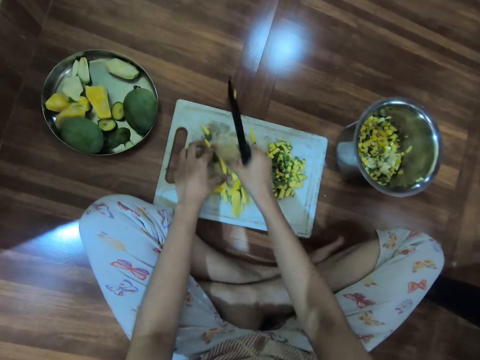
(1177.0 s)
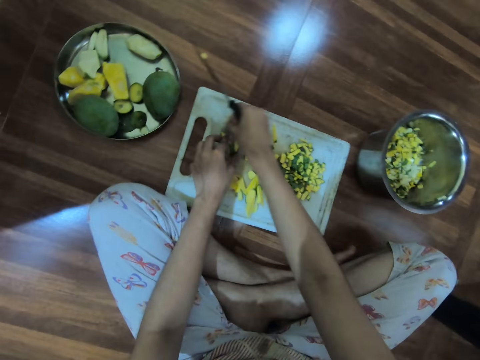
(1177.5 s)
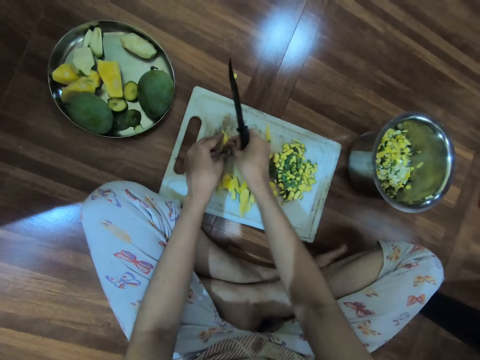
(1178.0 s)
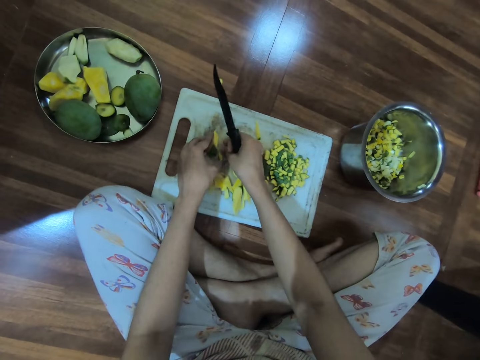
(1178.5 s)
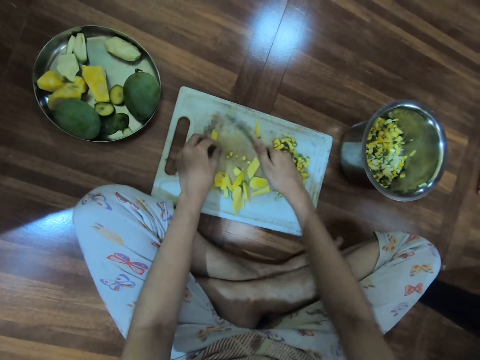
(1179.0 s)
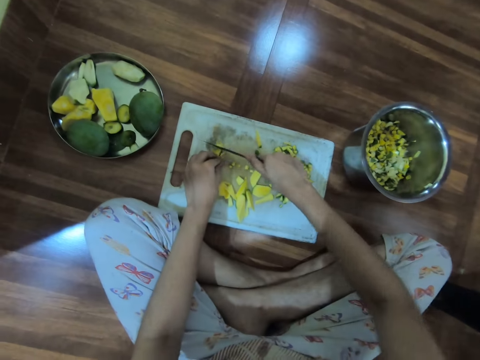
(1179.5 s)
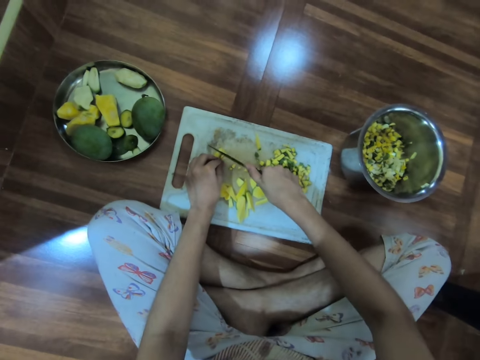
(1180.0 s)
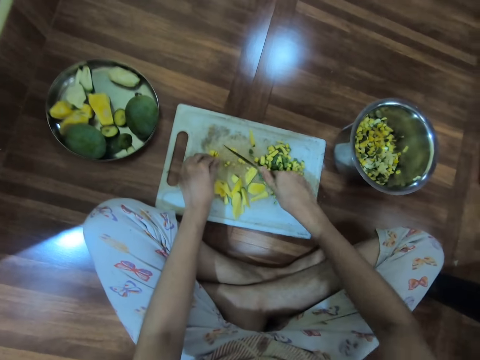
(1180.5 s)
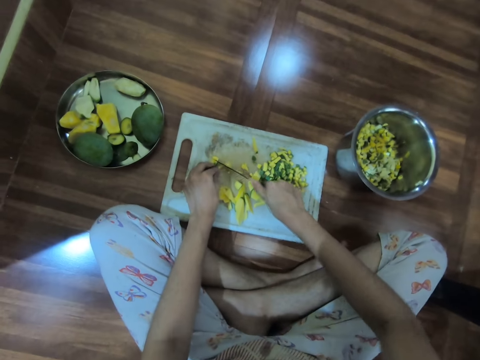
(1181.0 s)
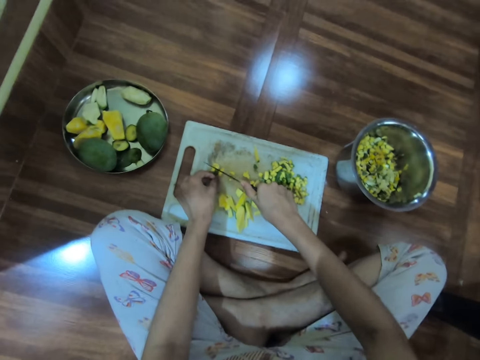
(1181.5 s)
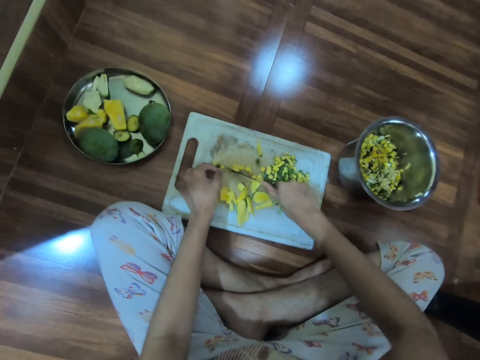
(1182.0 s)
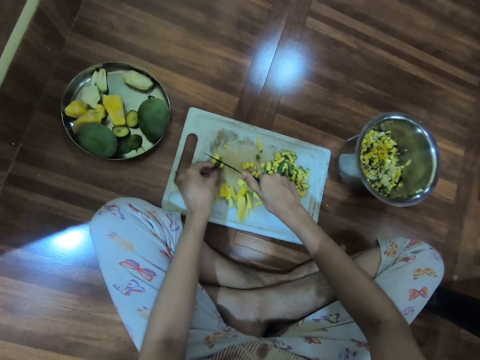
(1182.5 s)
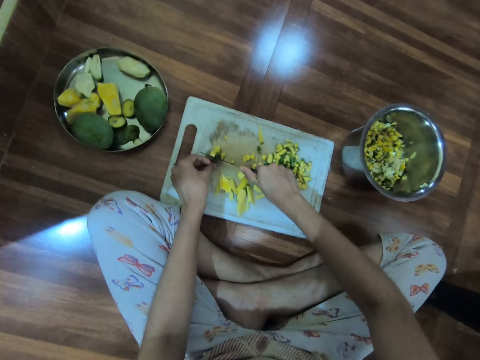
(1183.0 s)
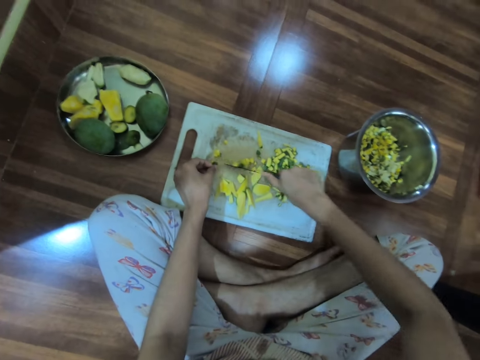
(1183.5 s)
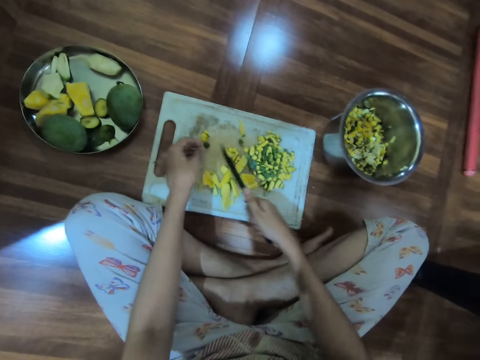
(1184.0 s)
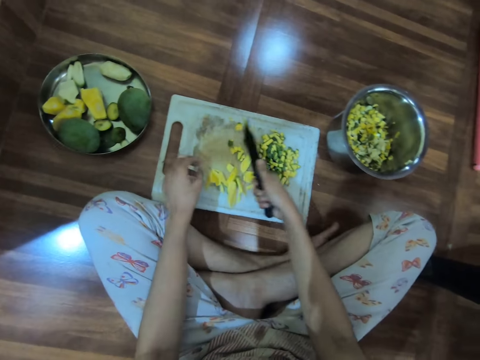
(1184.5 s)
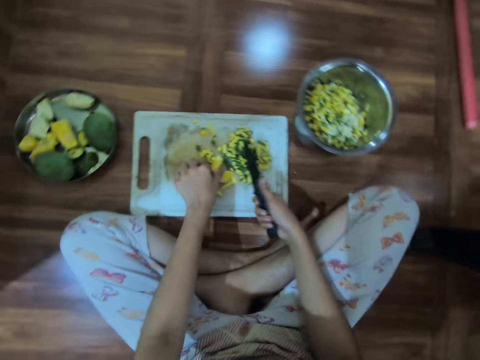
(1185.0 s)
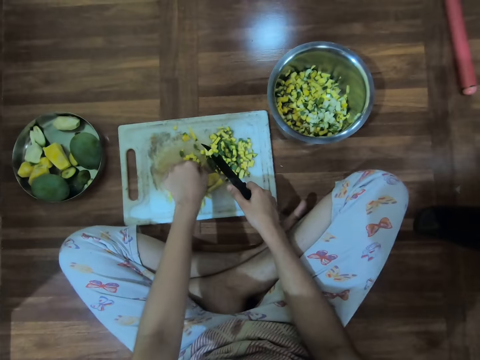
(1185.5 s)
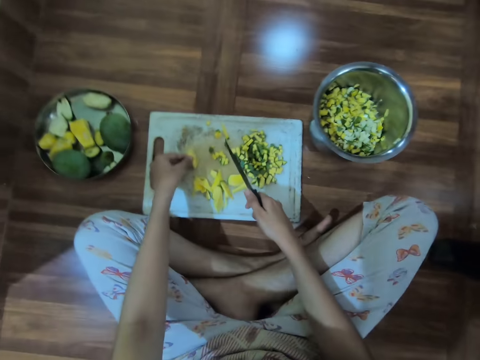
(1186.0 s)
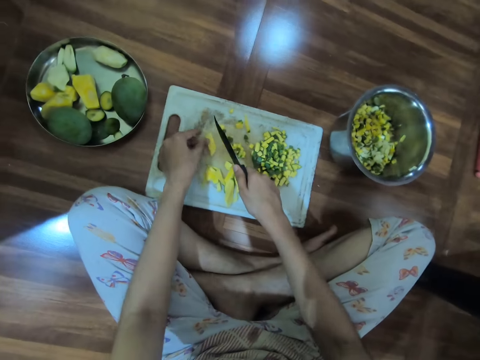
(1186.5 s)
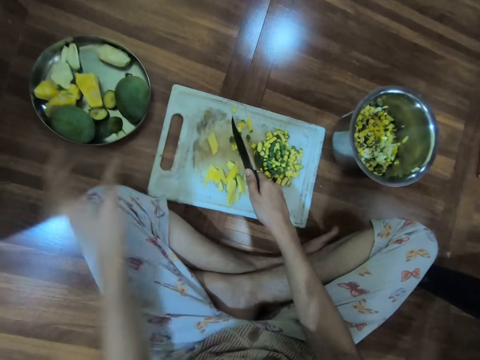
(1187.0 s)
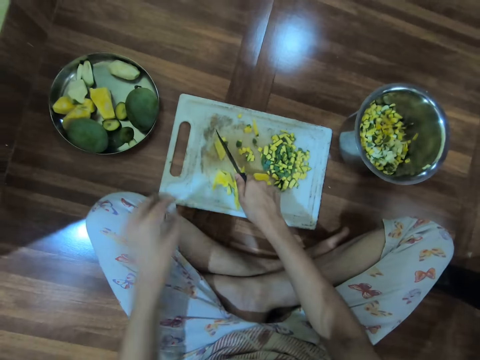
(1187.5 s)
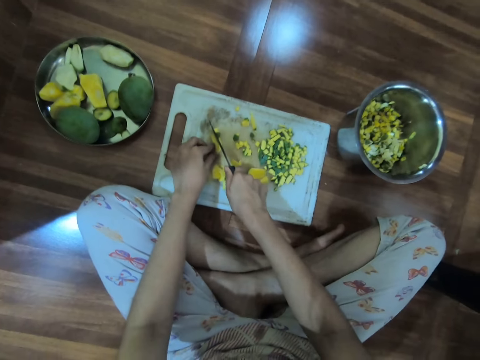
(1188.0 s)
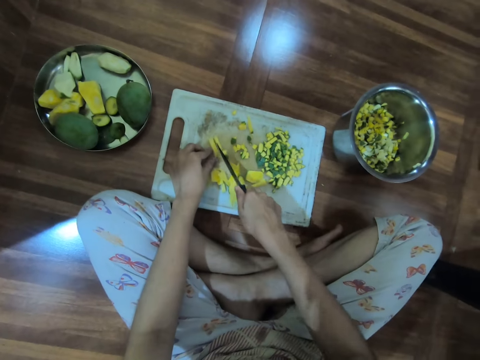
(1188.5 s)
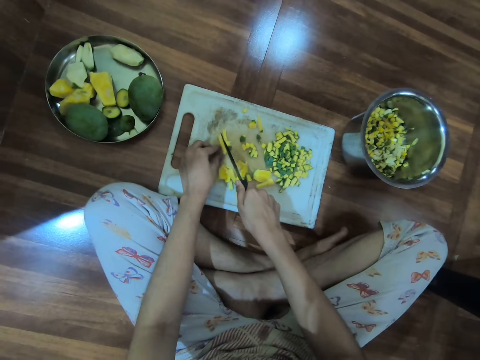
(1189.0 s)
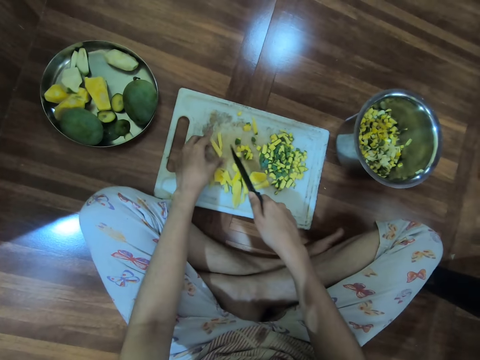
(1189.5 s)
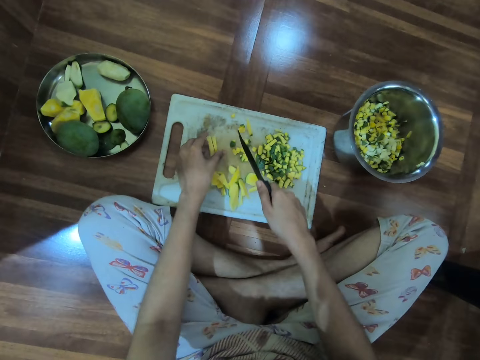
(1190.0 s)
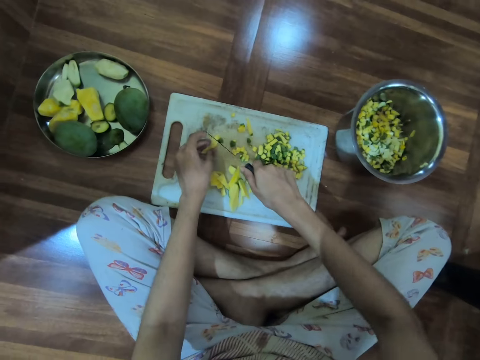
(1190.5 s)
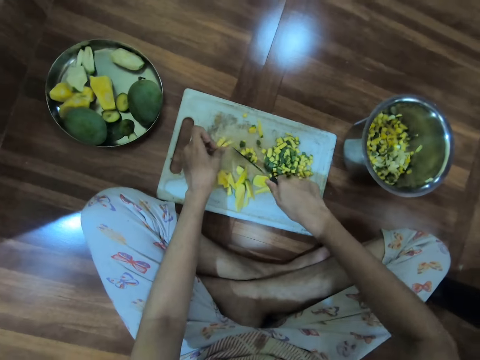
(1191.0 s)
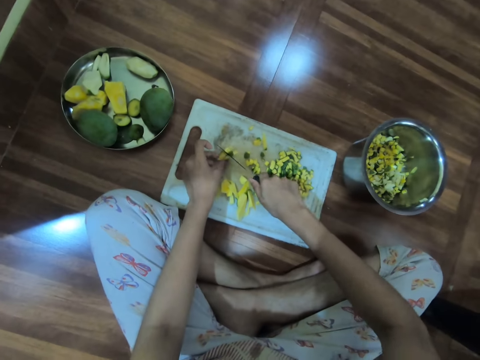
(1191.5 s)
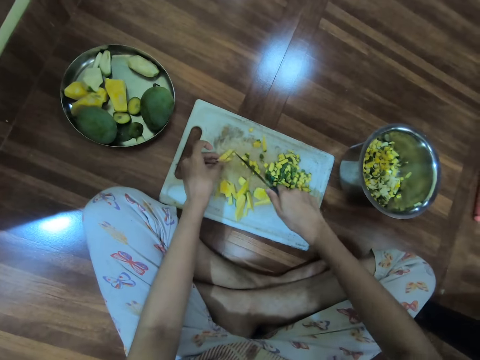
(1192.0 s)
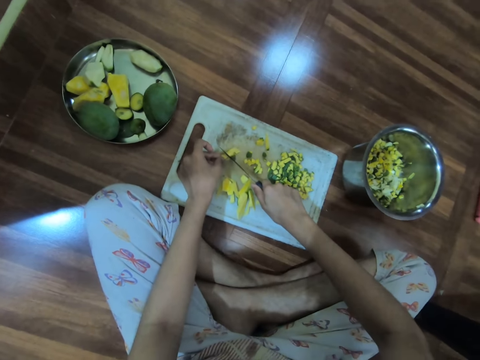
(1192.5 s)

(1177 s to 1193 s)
The camera wearer moves a slice of mango on the chopping board with her left hand. She moves the slice of mango on the chopping board with her right hand. She holds down slices of mango on the chopping board with her left hand. She cuts the slices of mango on the chopping board with the knife in her right hand. She pushes mango dices on the chopping board with her left hand. She pushes the mango dices aside on the chopping board with the knife in her right hand. She picks the slice of mango from the chopping board with her left hand. She drops the slice of mango on the chopping board with her left hand. She holds down the slice of mango on the chopping board with her left hand. She cuts the slice of mango on the chopping board with the knife in her right hand. She moves the slices of mango on the chopping board with her left hand. She holds down the slices of mango on the chopping board with her left hand. She cuts the slices of mango on the chopping board with the knife in her right hand.

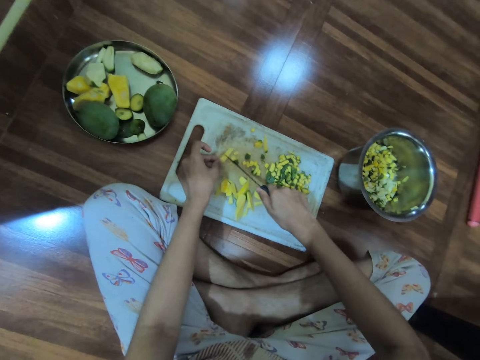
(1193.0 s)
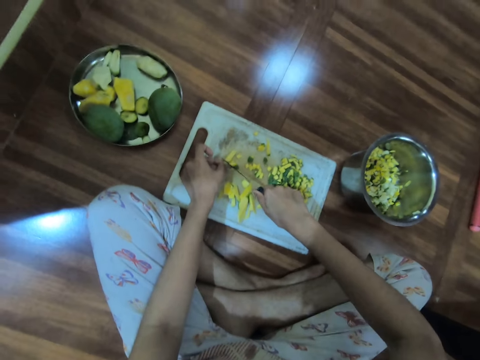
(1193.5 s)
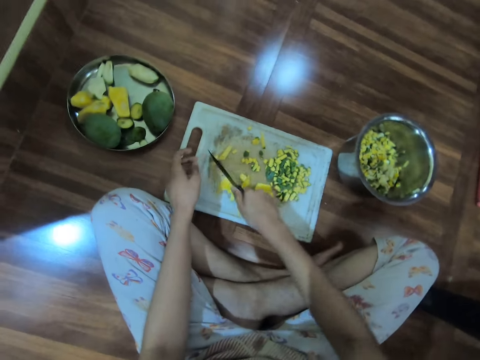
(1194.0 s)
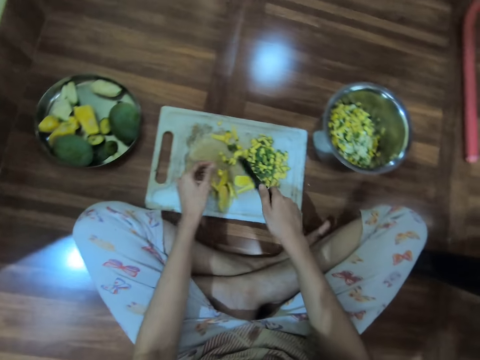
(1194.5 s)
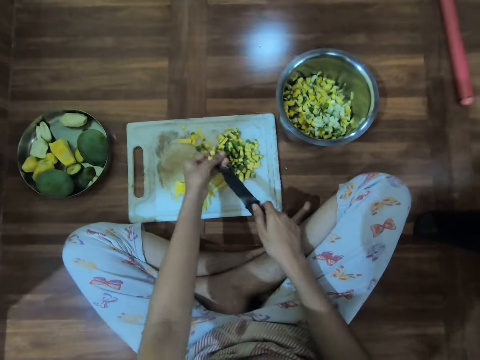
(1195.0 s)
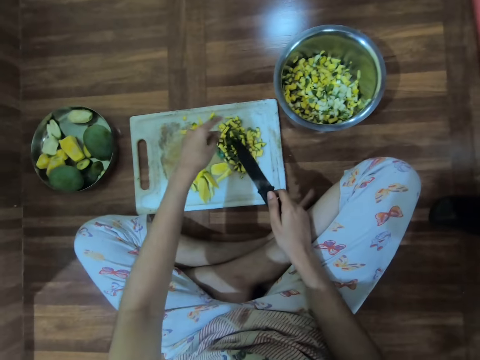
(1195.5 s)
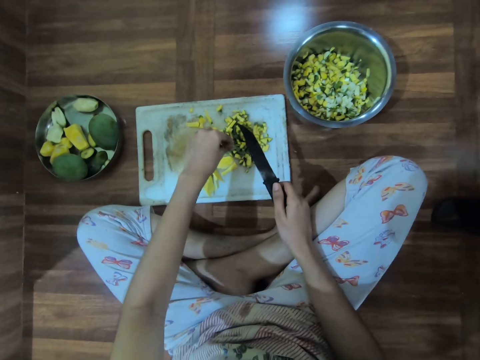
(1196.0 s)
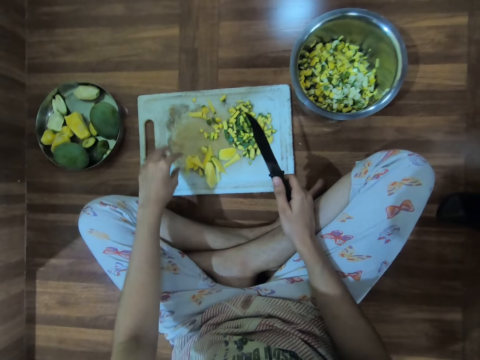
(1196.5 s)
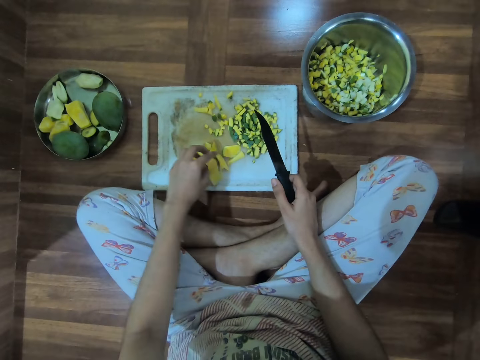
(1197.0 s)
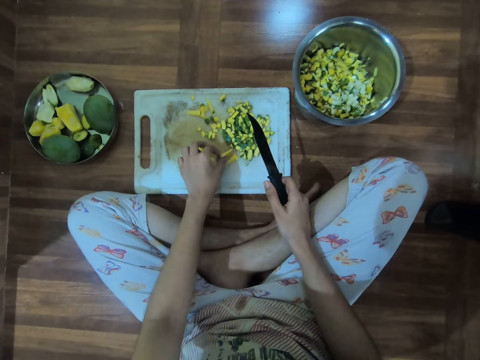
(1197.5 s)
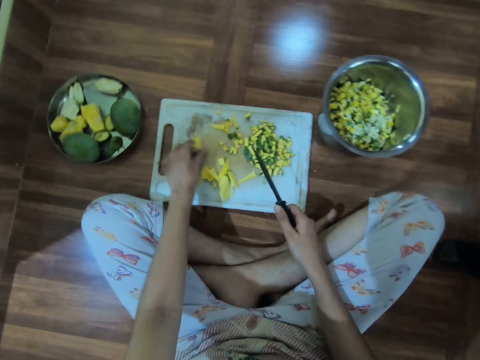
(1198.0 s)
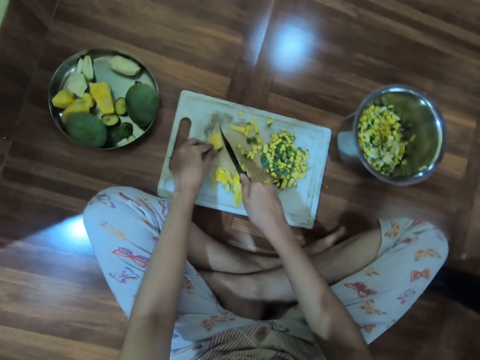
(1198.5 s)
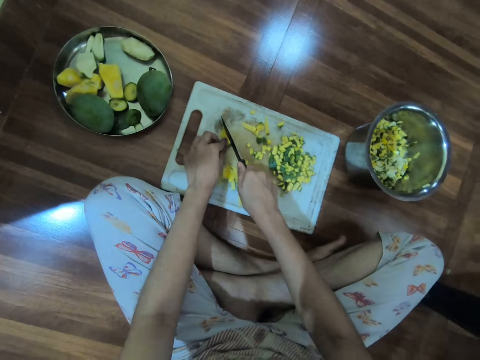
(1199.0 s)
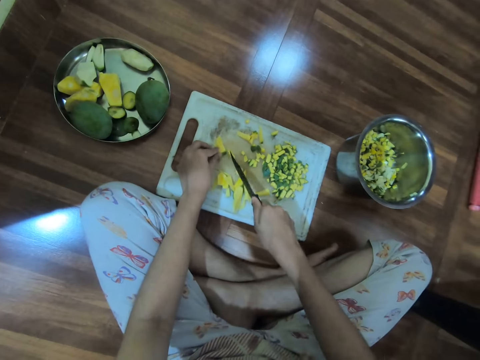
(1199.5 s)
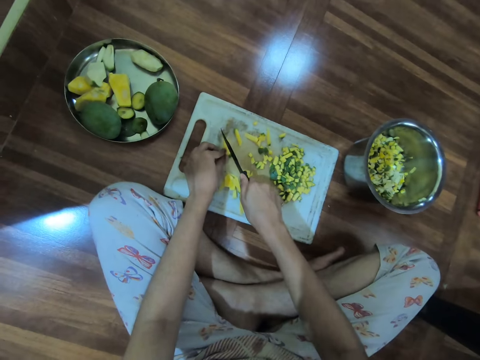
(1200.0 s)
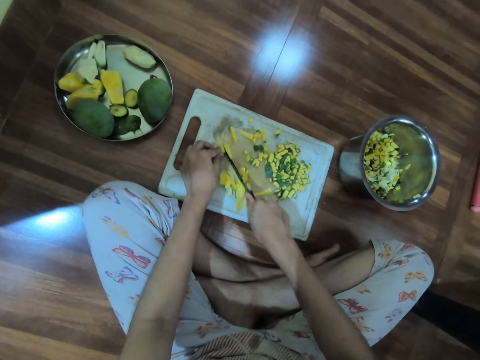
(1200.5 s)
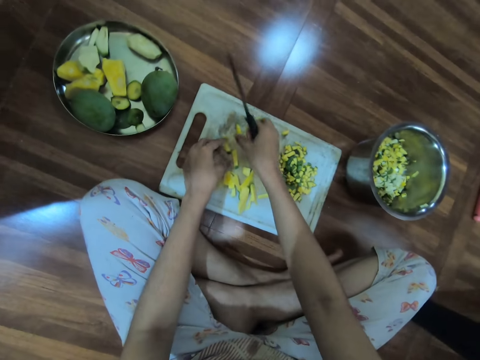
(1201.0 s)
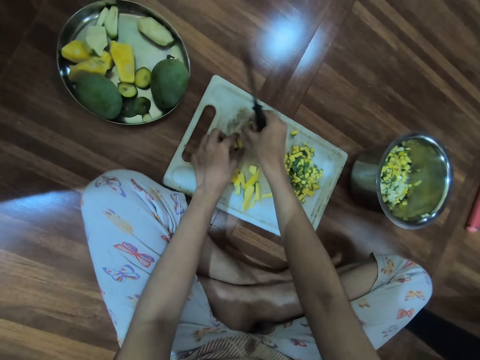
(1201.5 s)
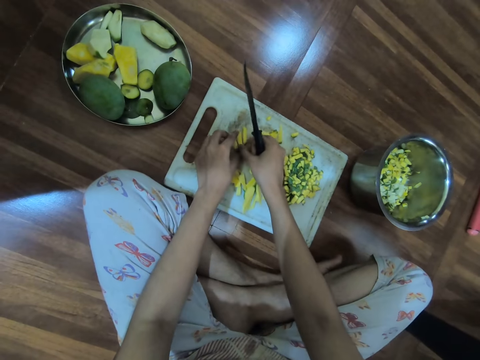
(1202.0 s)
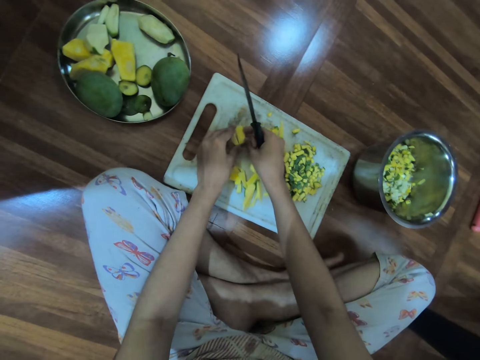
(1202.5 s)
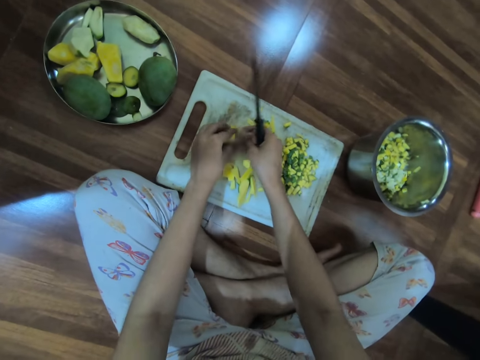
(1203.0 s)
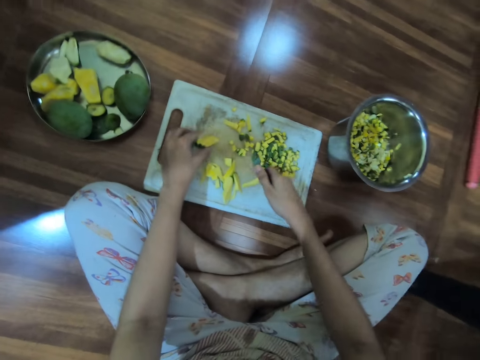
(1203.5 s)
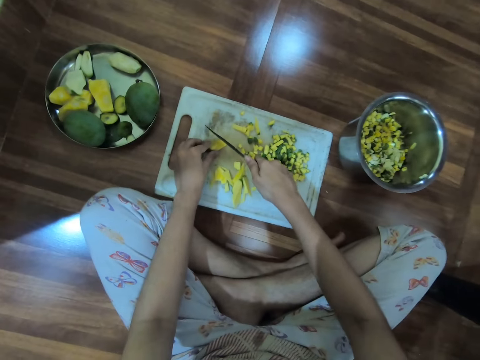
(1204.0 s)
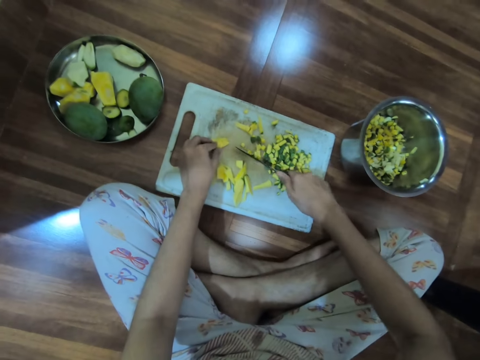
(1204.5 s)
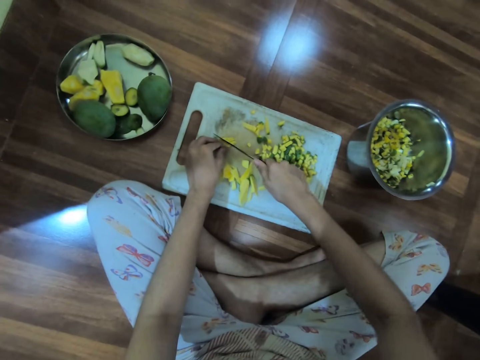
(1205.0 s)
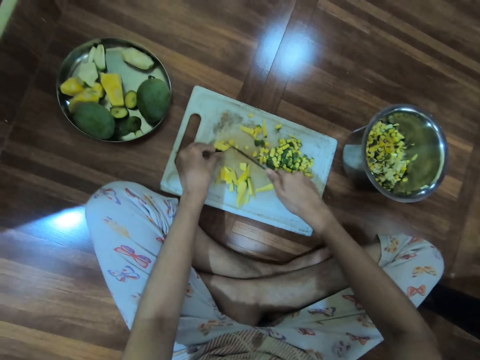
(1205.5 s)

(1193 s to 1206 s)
The camera wearer pushes mango dices aside on the chopping board with the knife in her right hand. She removes mango dices from the knife in her right hand, with her left hand. She drops the mango dices on the chopping board with her left hand. She picks a slice of mango from the chopping board with her left hand. She drops the slice of mango on the chopping board with her left hand. She holds down the slice of mango on the chopping board with her left hand. She cuts the slice of mango on the chopping board with the knife in her right hand. She moves a slice of mango on the chopping board with her left hand. She picks a slice of mango from the chopping board with her right hand. She drops the slice of mango on the chopping board with her right hand. She adjusts the slice of mango on the chopping board with her right hand. She holds down slices of mango on the chopping board with her left hand. She cuts the slice of mango on the chopping board with the knife in her right hand.
